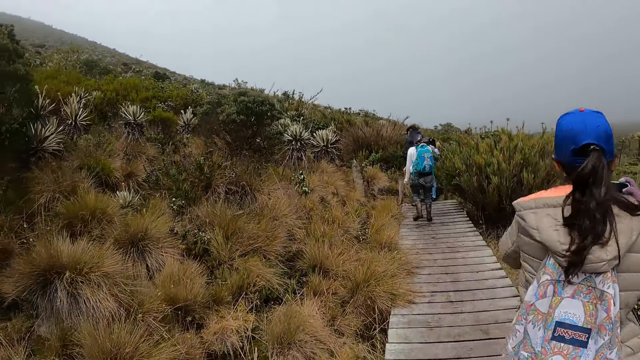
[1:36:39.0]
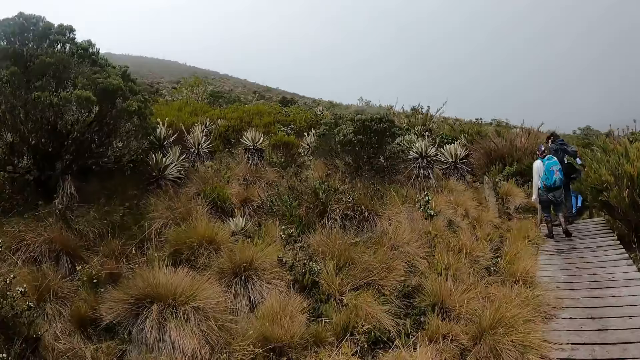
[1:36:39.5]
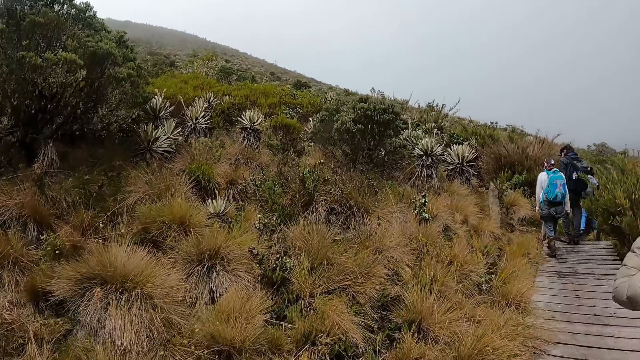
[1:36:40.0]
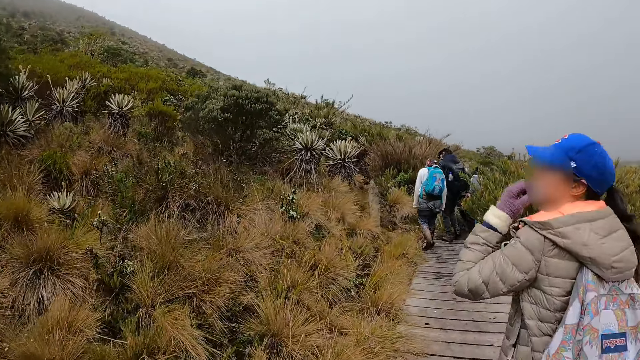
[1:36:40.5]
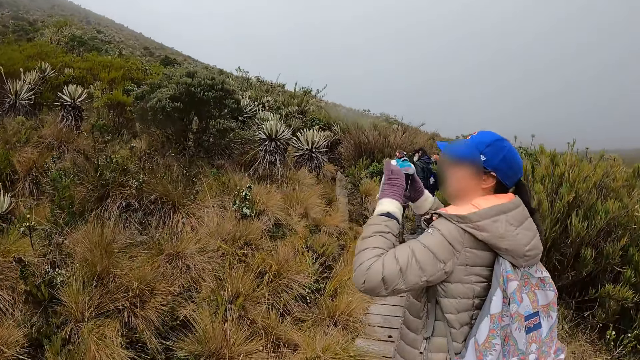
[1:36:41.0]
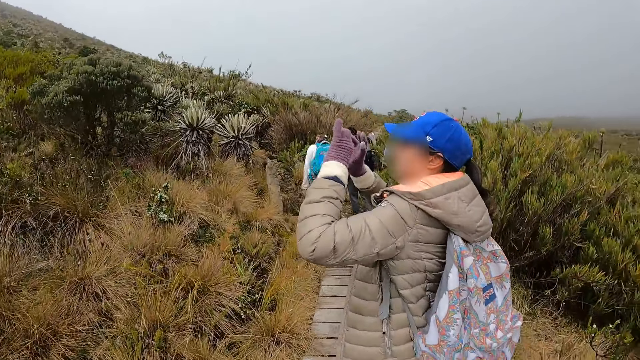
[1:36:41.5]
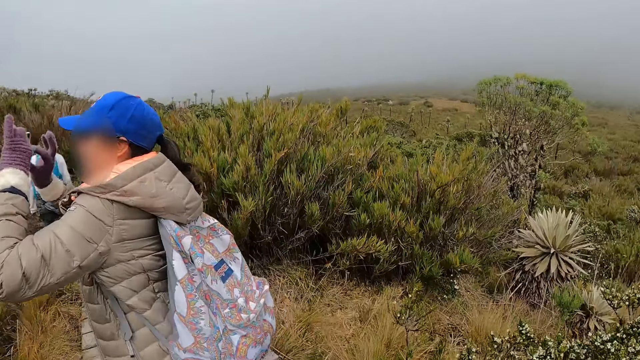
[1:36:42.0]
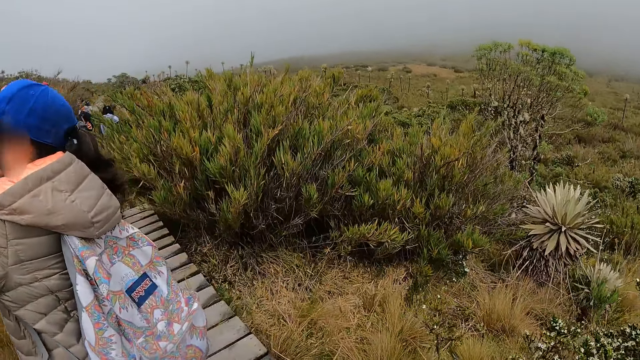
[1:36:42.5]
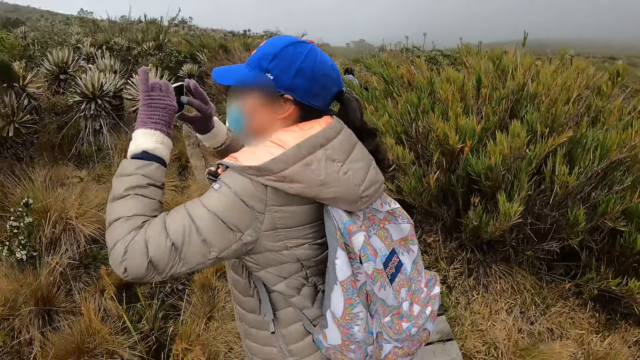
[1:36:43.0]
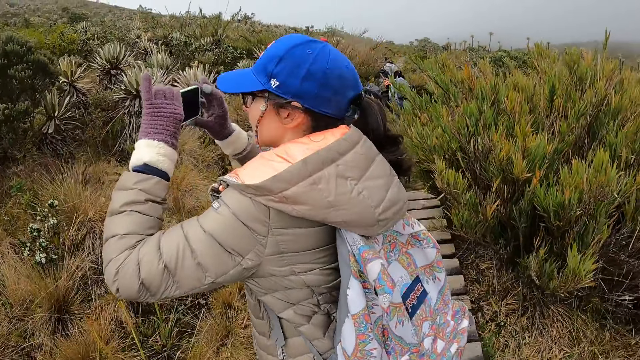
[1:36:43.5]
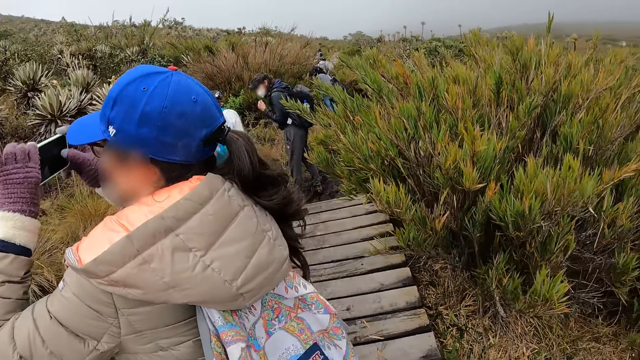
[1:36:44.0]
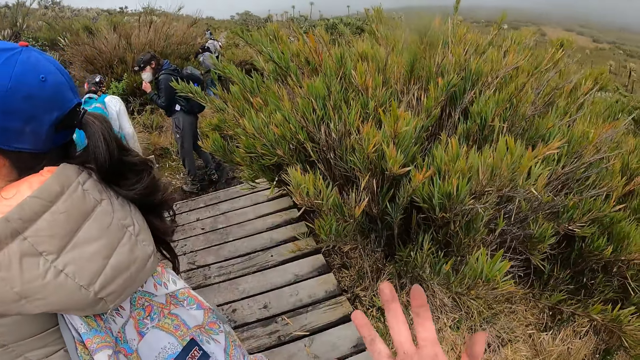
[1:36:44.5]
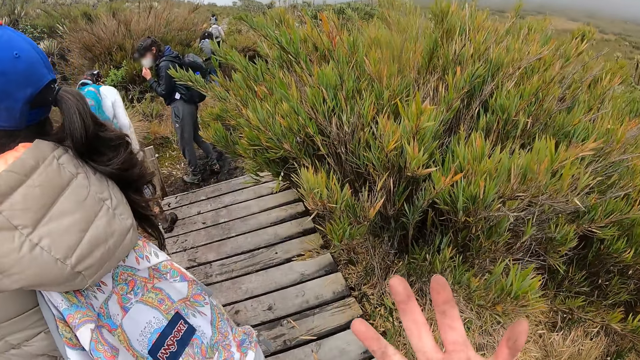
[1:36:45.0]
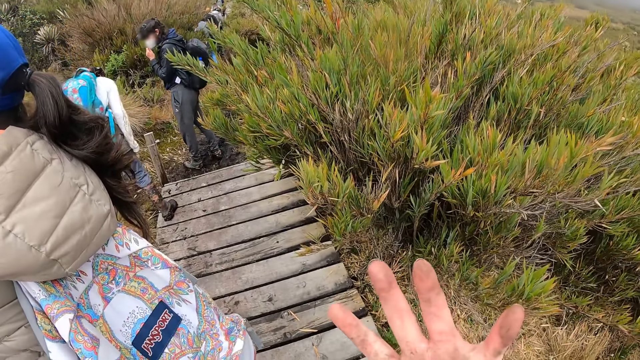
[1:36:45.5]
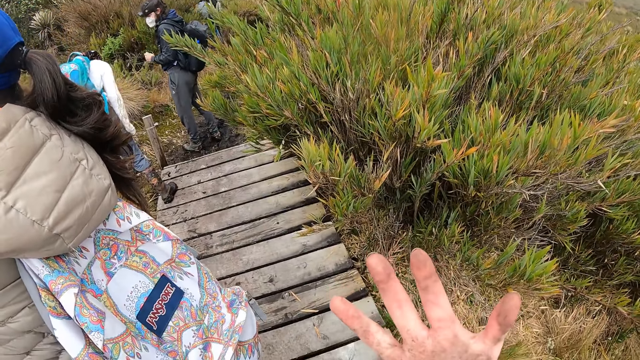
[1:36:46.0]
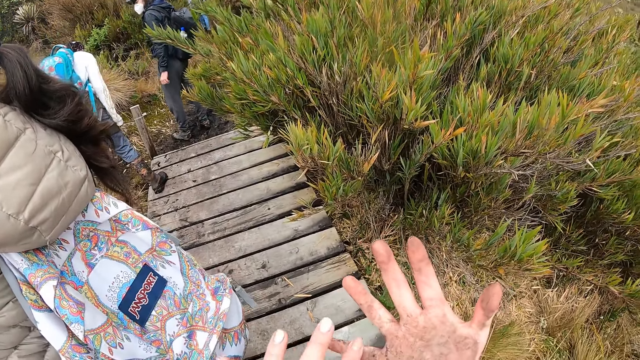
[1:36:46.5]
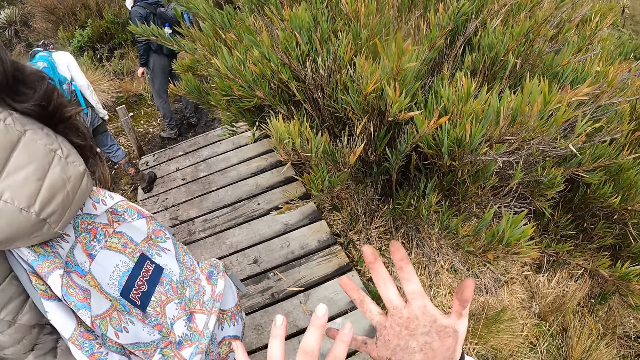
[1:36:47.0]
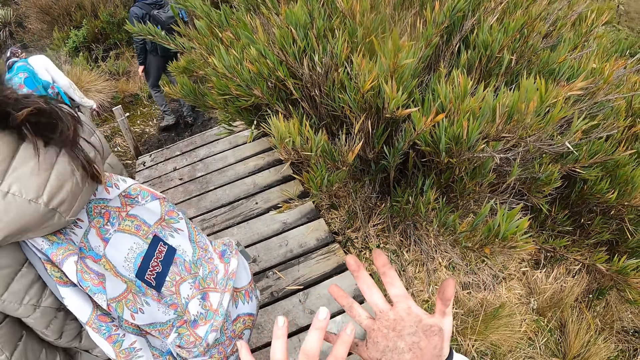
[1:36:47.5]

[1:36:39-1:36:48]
The camera wearer looks around the forest. A woman uses her phone. The camera wearer looks around the forest. They look at his hands. They clean her right hand with her left hand.

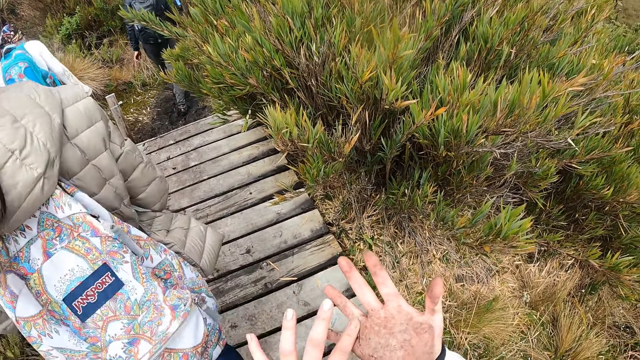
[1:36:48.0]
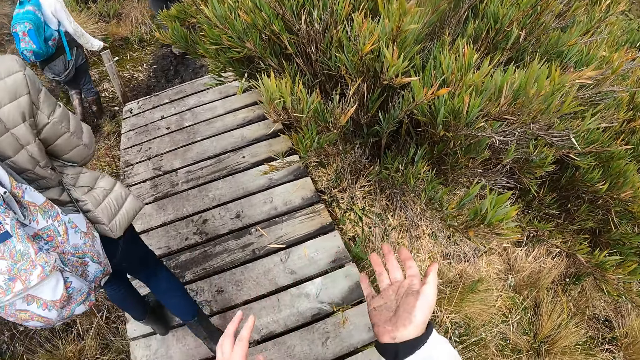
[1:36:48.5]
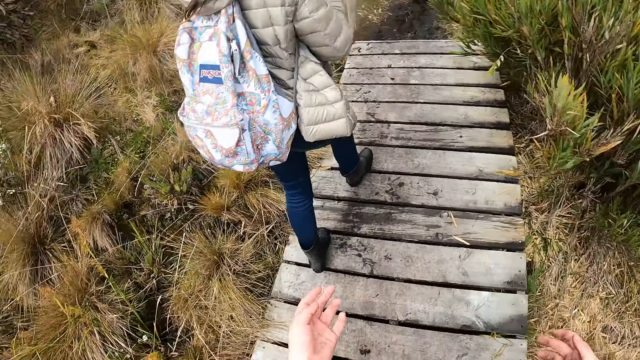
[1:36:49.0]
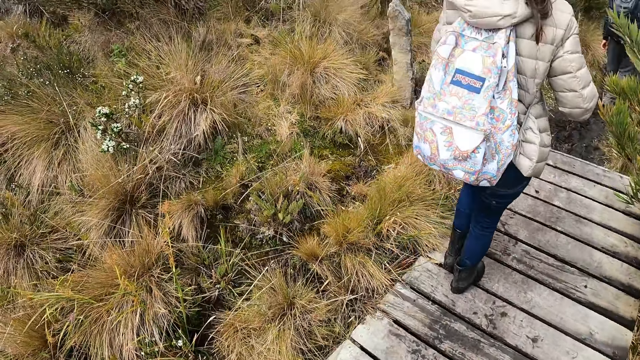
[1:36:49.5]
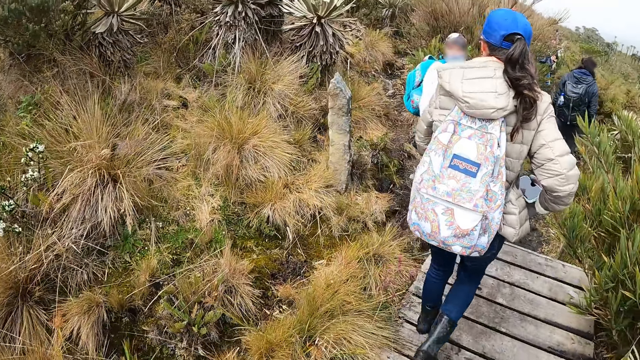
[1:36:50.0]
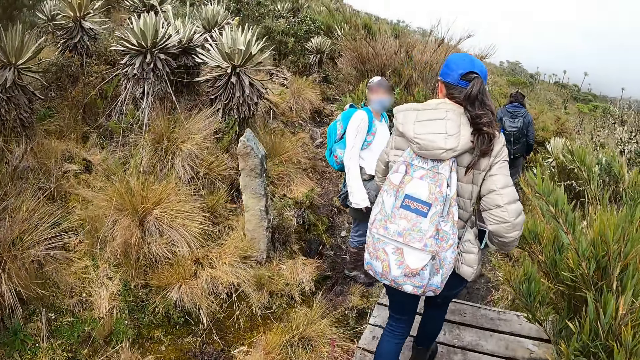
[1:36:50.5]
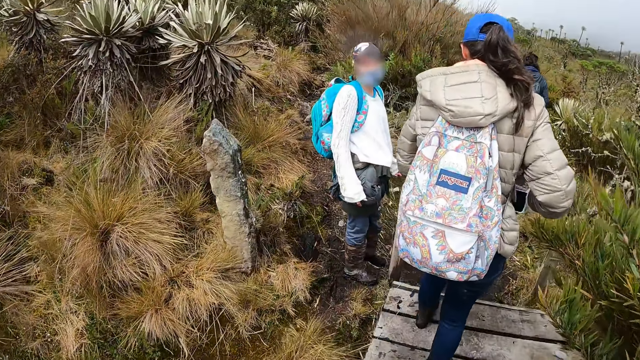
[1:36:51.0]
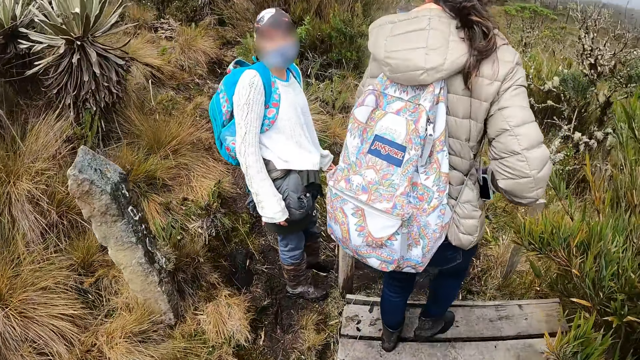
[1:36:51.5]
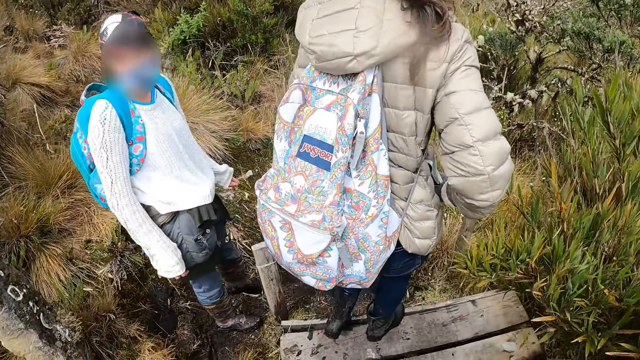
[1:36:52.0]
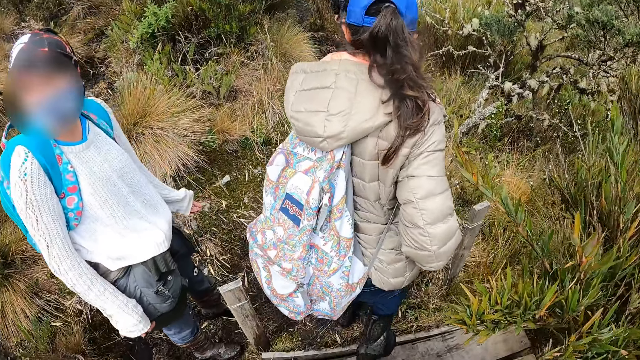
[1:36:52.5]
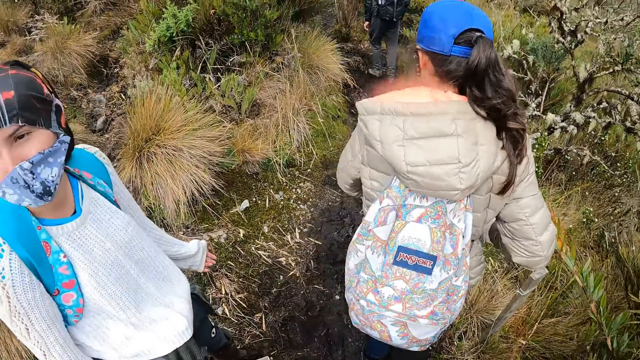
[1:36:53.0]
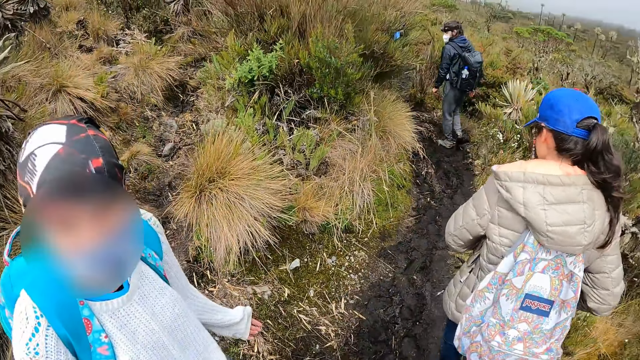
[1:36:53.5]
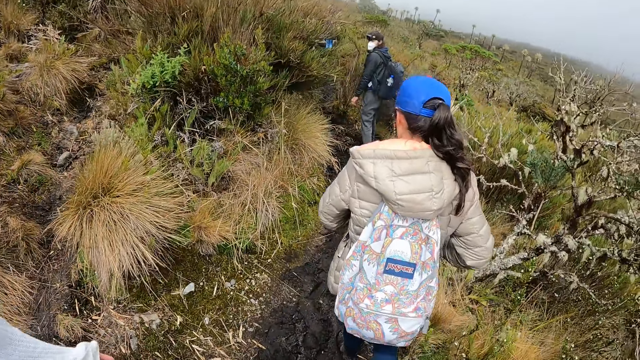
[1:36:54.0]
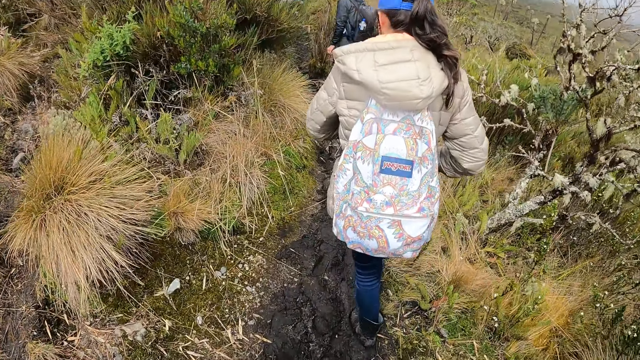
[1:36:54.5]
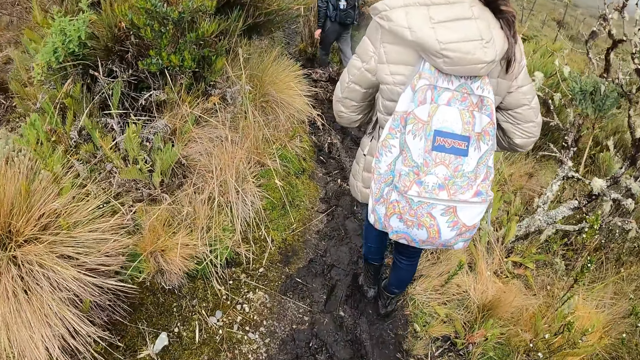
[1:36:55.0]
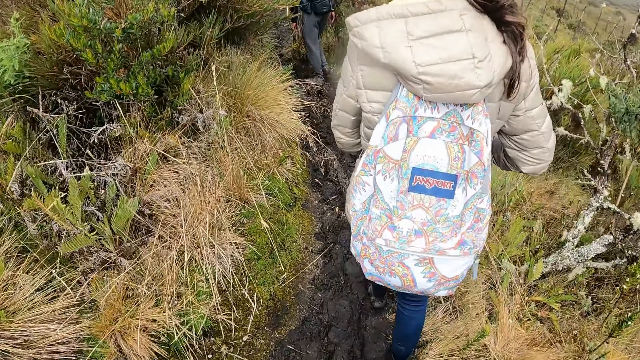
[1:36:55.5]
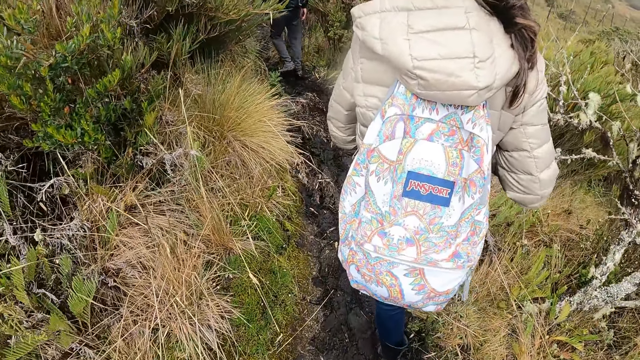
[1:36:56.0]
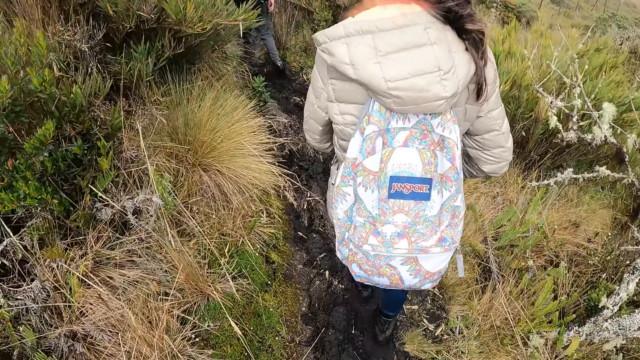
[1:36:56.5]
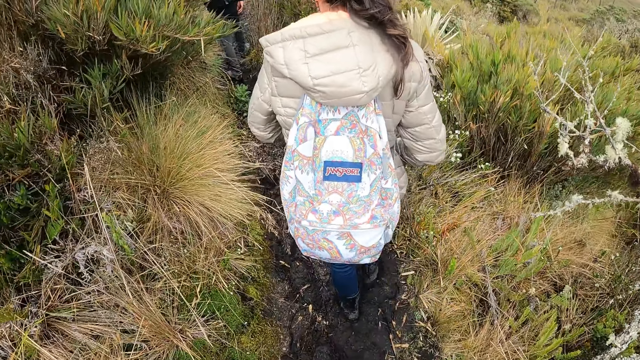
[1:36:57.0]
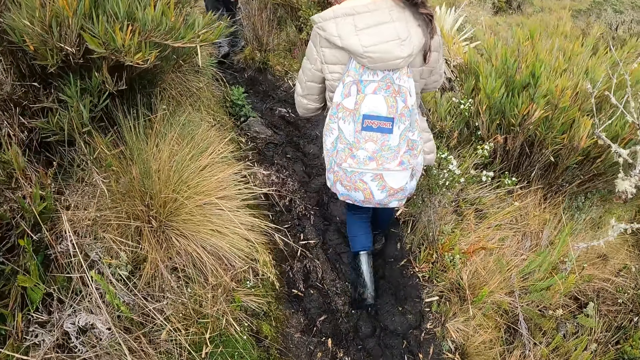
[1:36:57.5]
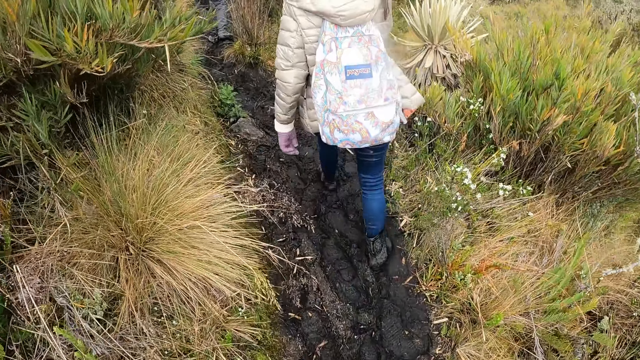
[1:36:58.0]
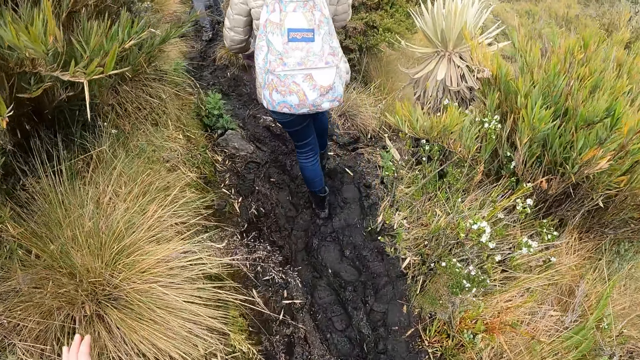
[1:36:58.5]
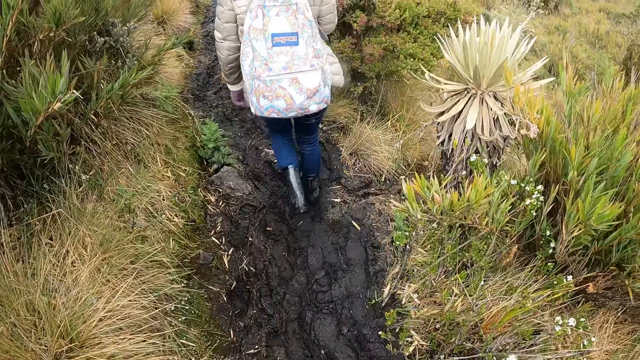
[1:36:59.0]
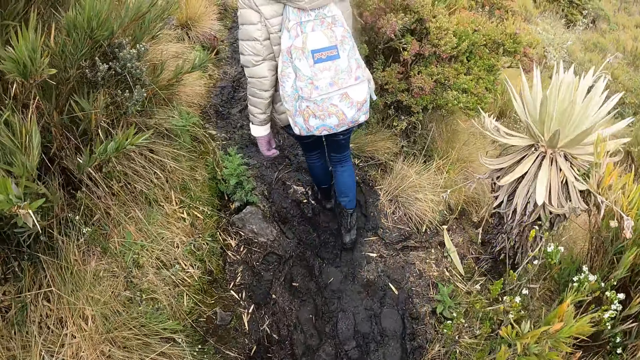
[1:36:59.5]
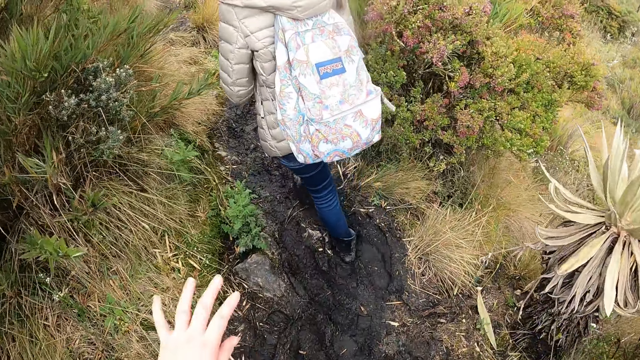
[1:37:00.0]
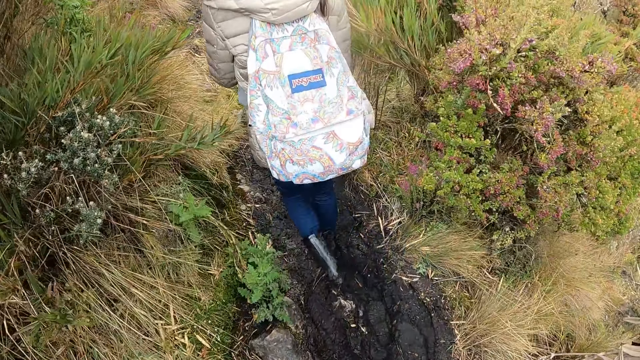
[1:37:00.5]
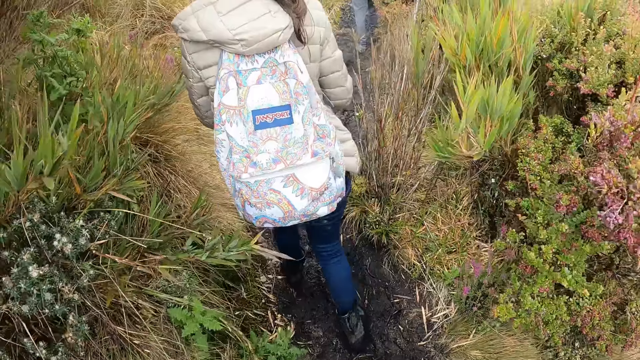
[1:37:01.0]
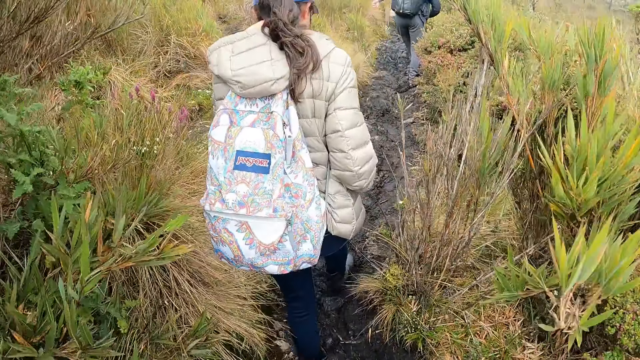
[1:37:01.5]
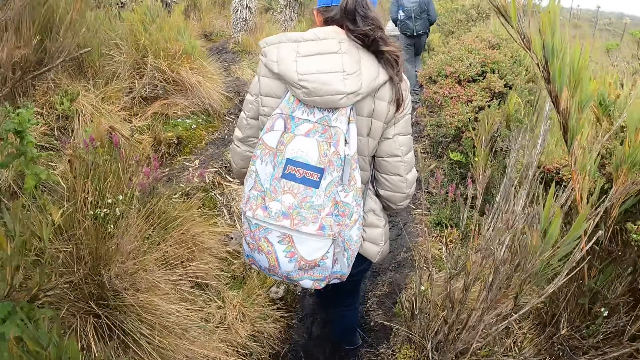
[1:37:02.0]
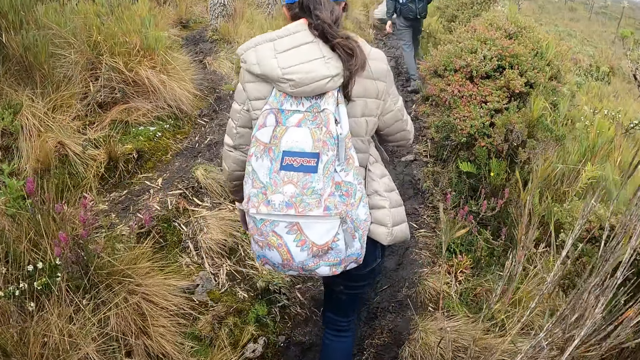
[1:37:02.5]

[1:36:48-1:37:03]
The camera wearer looks around the forest. They walk through the path on the hill with a group of people. They converse with a woman. They walk around the forest with the team.
